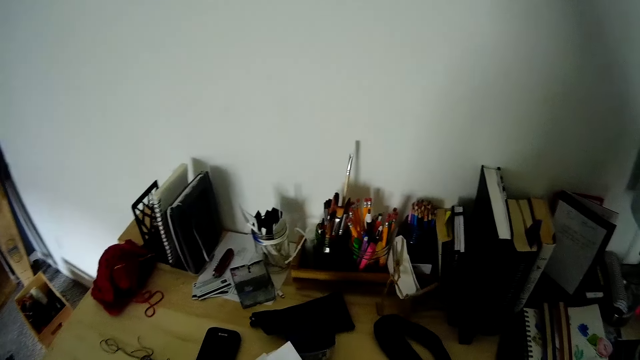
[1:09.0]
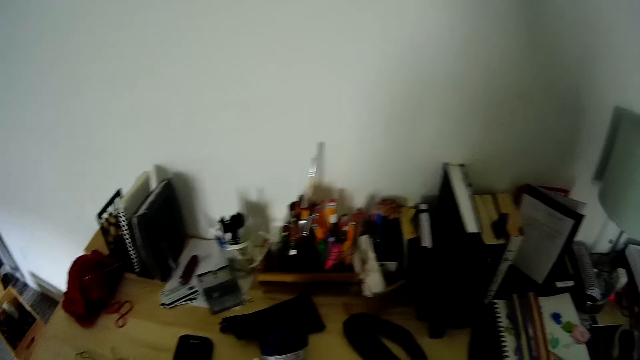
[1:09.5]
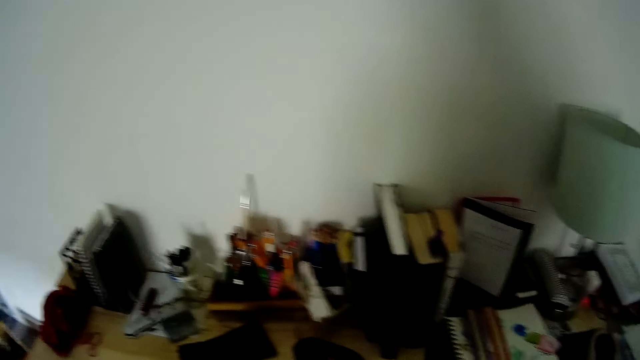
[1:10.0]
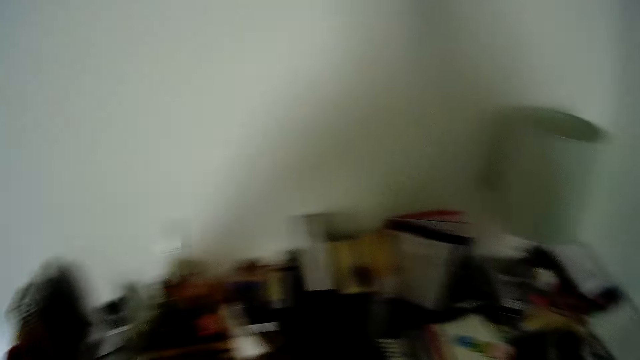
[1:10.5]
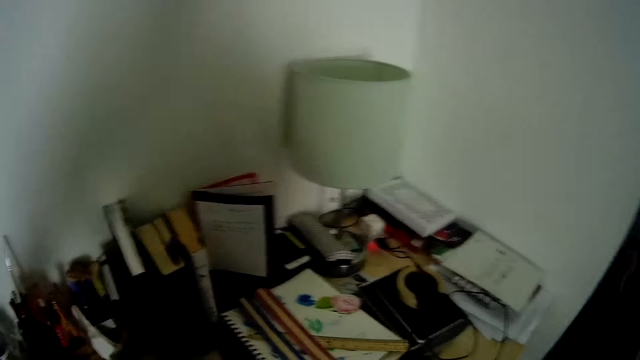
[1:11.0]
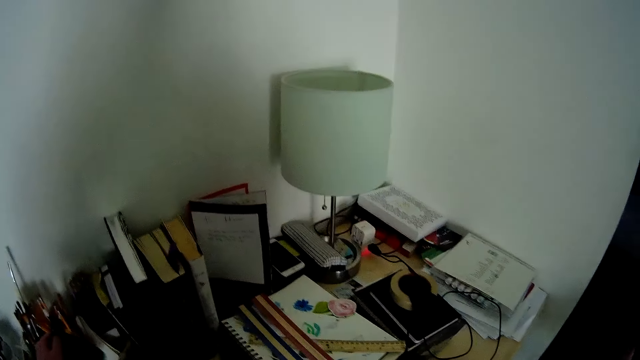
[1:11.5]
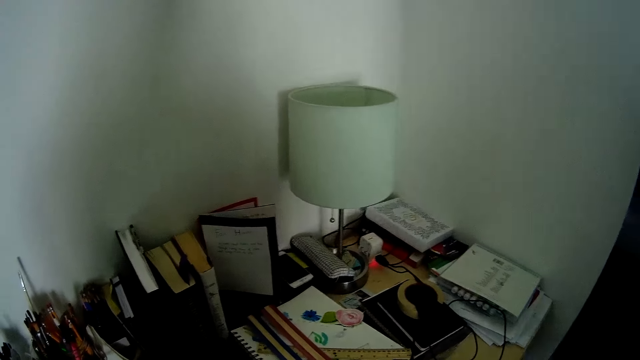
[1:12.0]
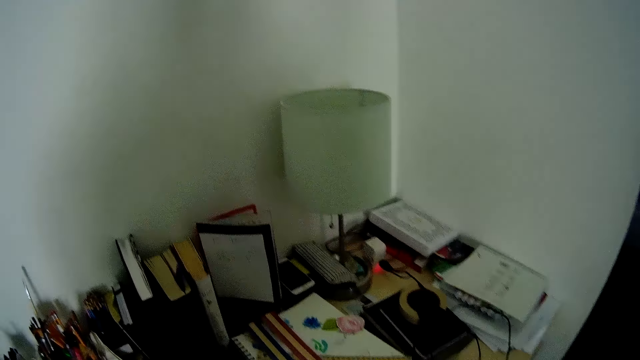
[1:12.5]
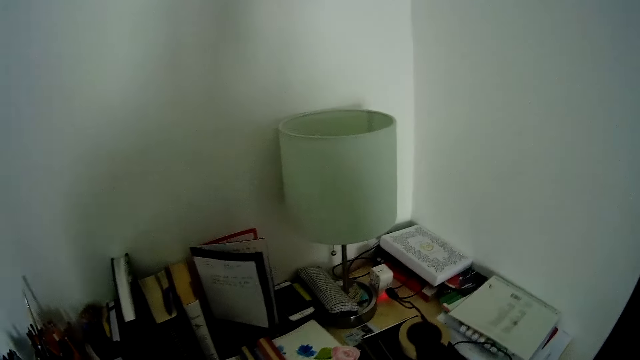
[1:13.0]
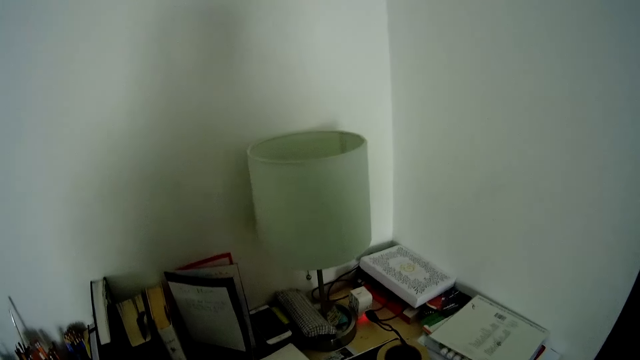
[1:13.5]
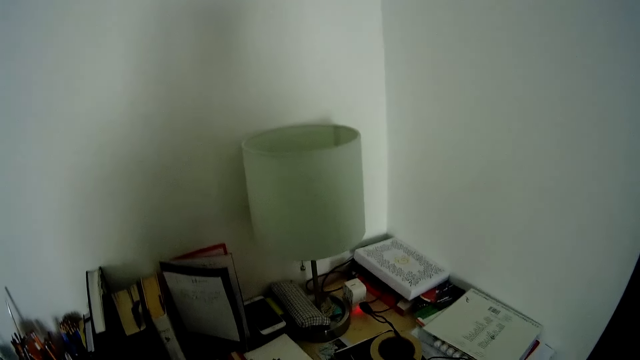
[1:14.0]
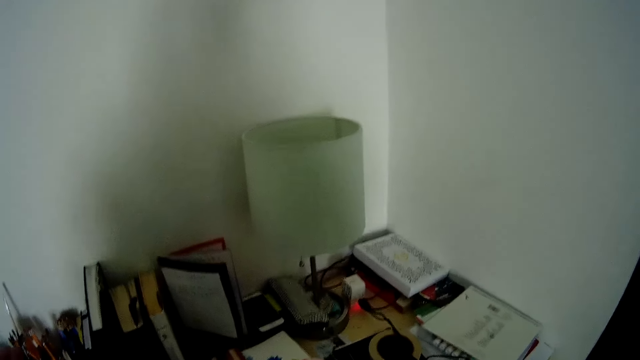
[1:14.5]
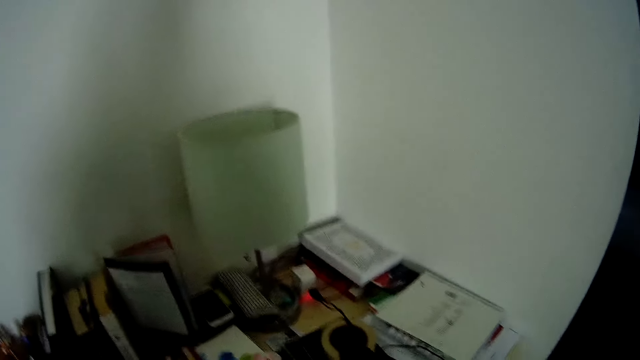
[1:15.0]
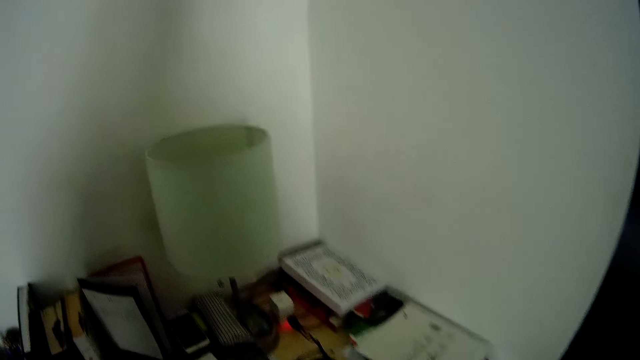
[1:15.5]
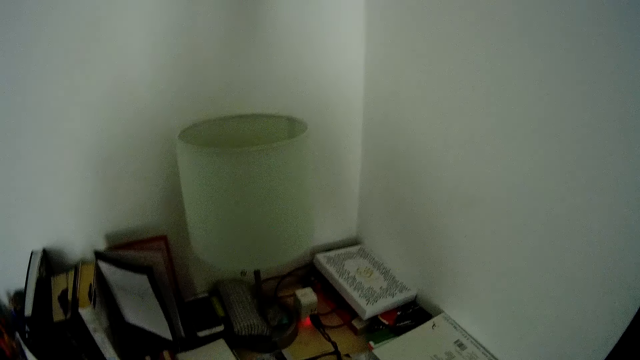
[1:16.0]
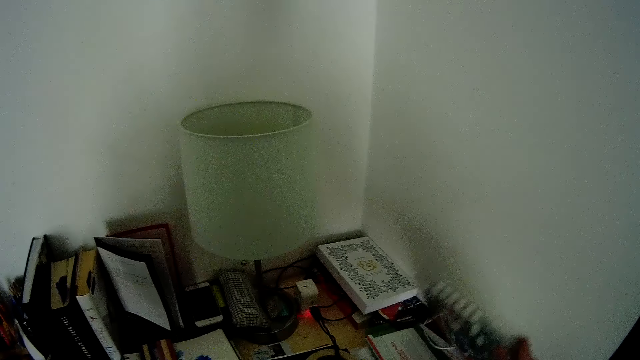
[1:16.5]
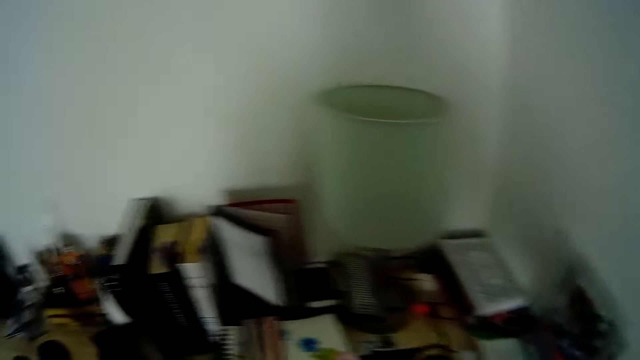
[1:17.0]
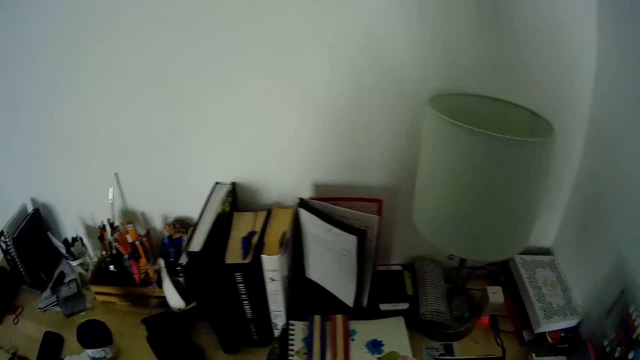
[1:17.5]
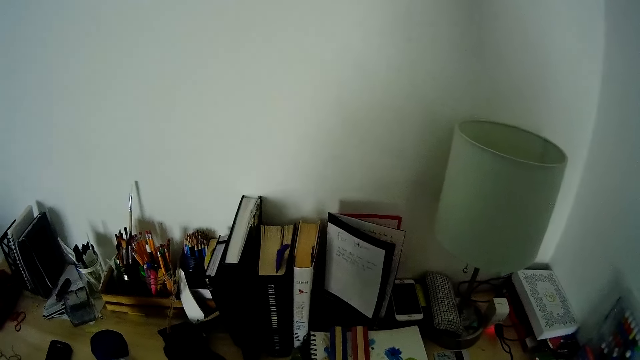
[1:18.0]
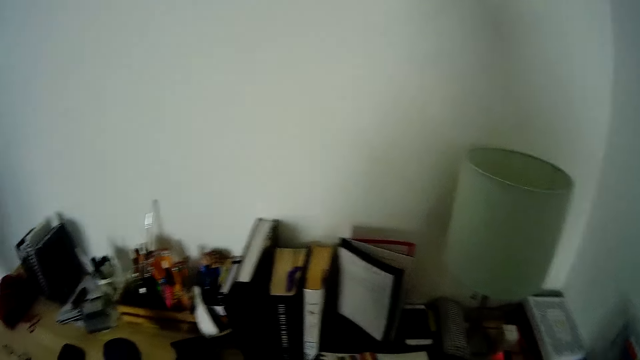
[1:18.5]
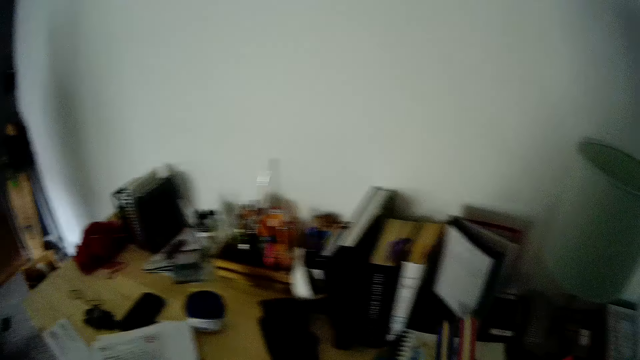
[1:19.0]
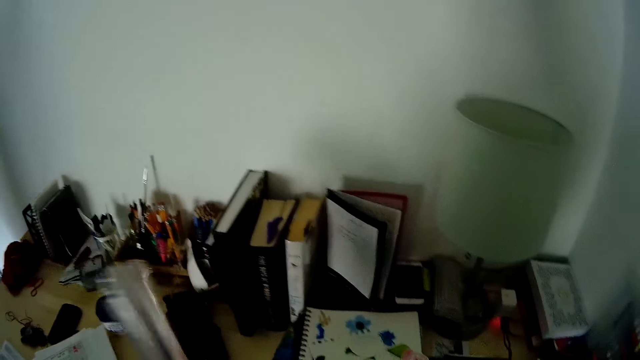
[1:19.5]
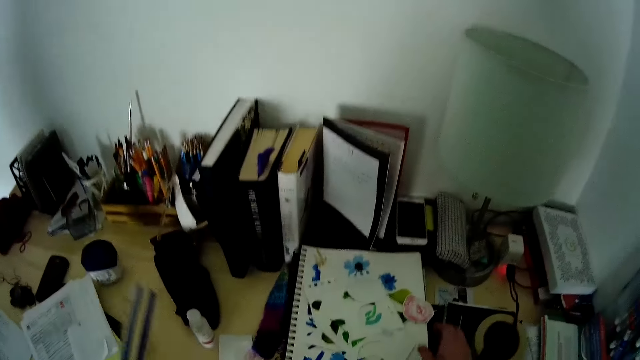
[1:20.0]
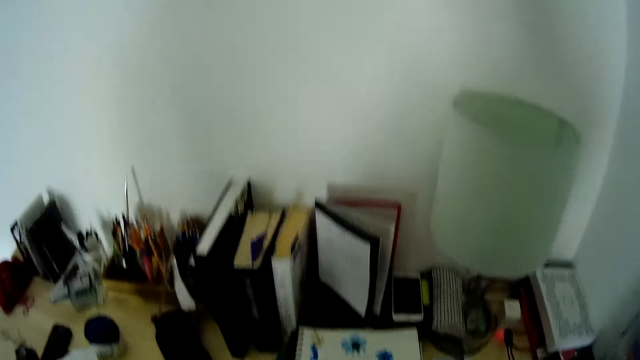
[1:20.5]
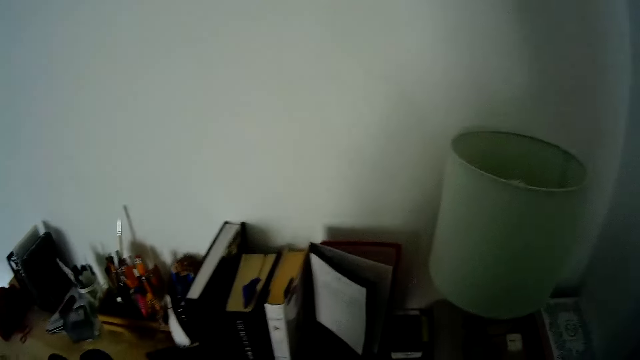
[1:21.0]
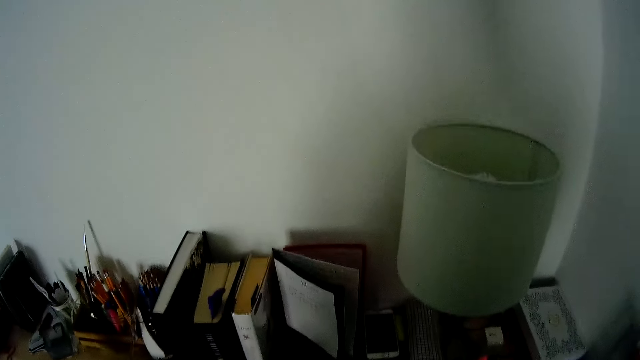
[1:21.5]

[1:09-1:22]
The camera wearer looks around the table. She talks to a man. The man talks to the camera wearer. The camera wearer opens a pen set on the table with her right hand. She picks up some stationery from the table with her left hand.

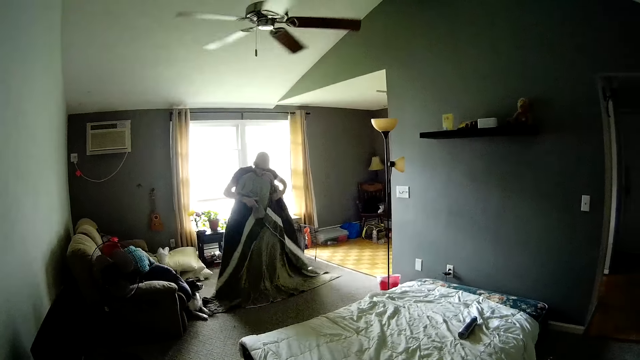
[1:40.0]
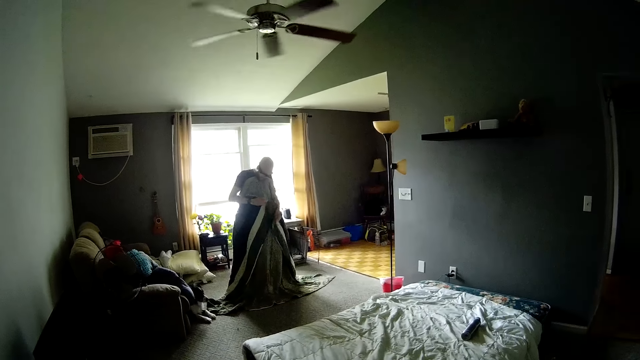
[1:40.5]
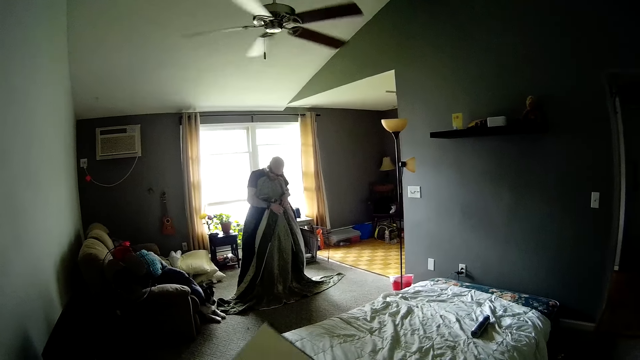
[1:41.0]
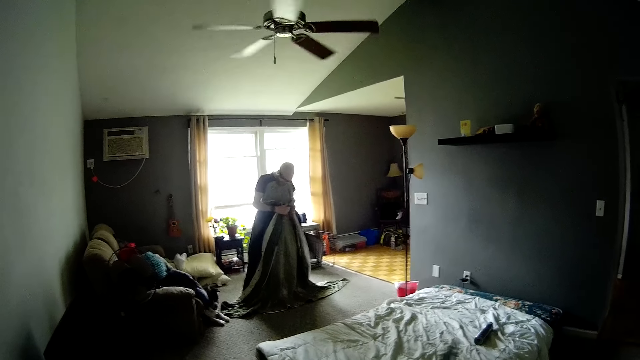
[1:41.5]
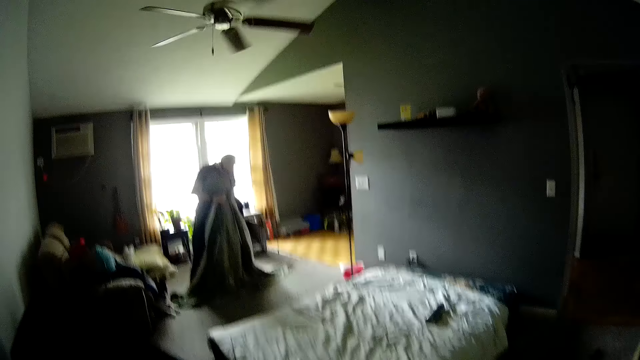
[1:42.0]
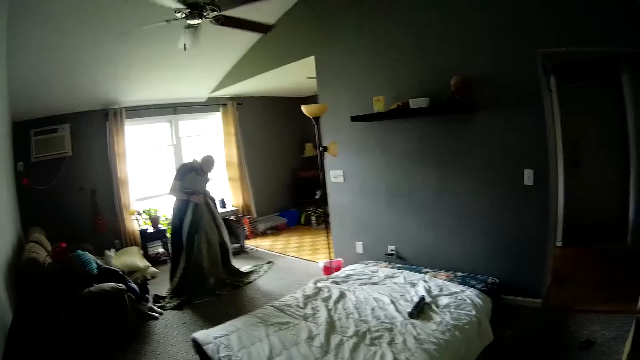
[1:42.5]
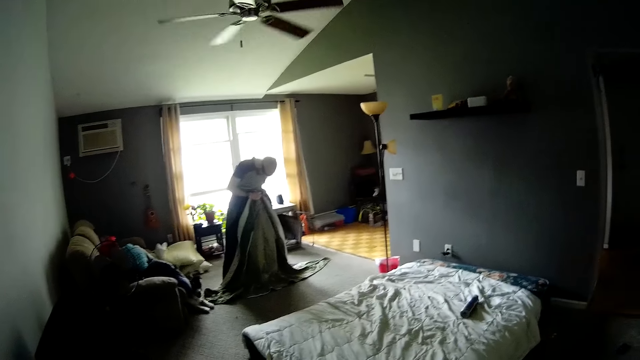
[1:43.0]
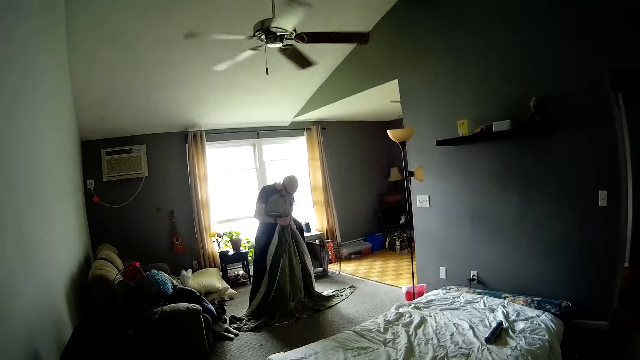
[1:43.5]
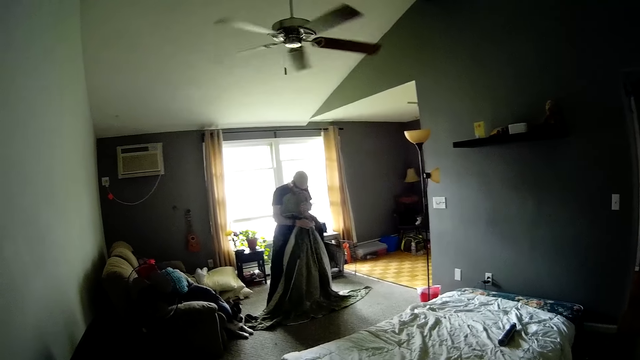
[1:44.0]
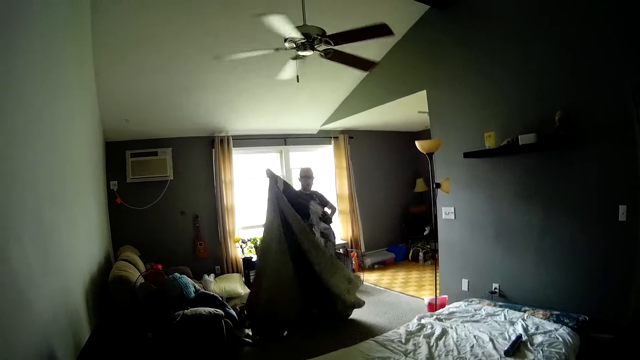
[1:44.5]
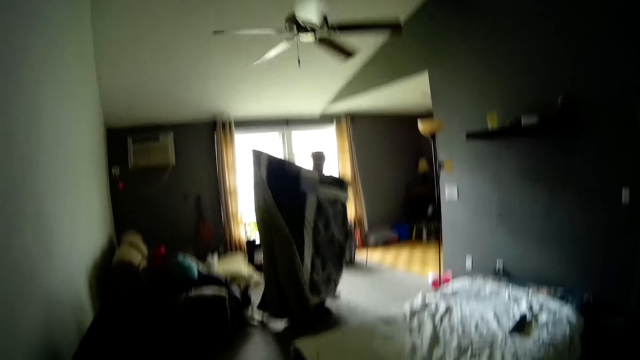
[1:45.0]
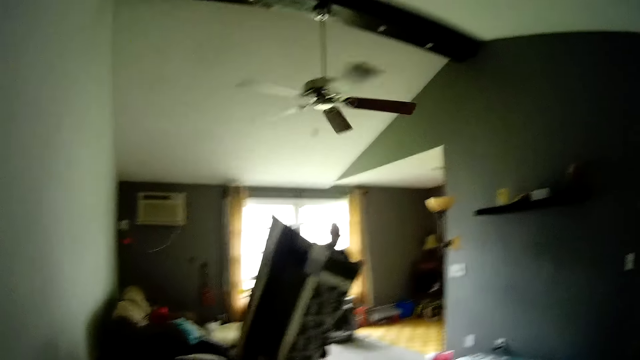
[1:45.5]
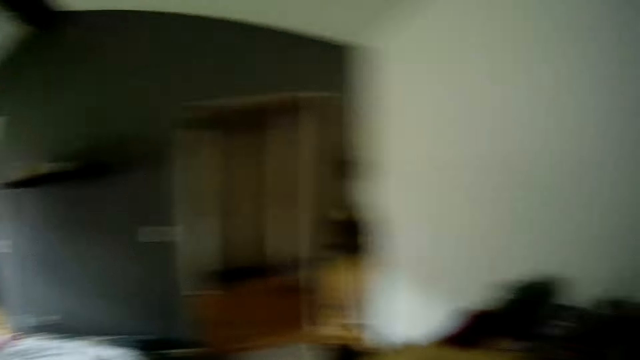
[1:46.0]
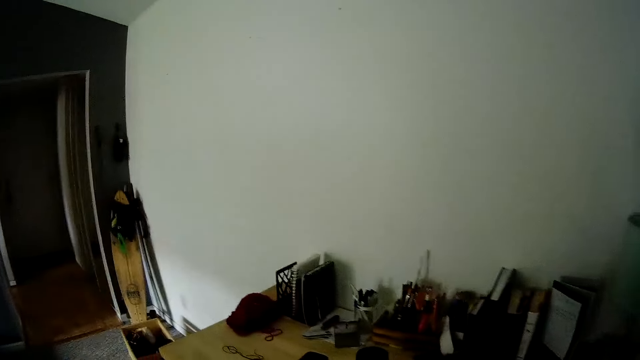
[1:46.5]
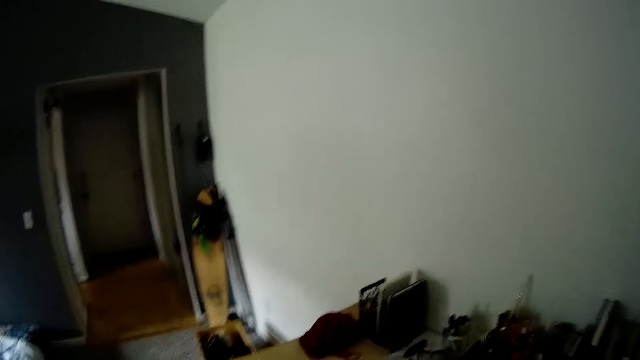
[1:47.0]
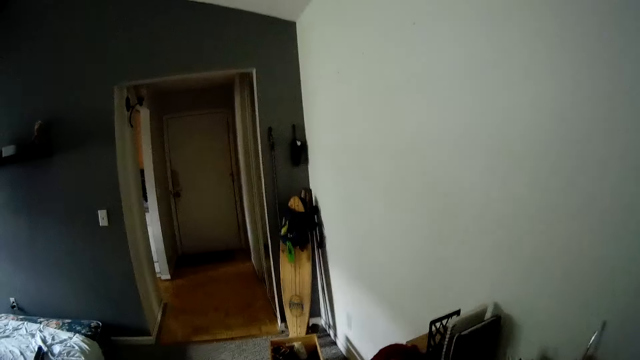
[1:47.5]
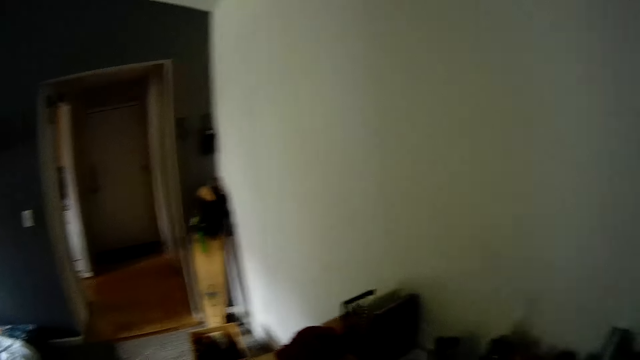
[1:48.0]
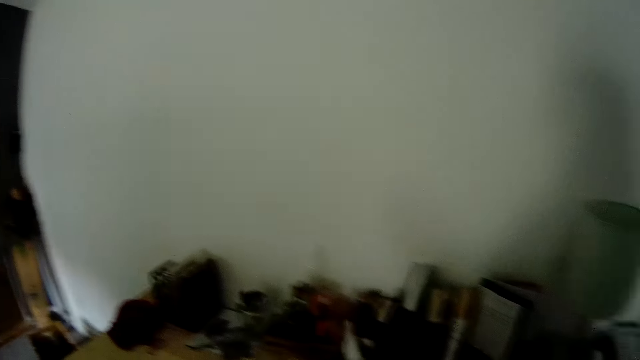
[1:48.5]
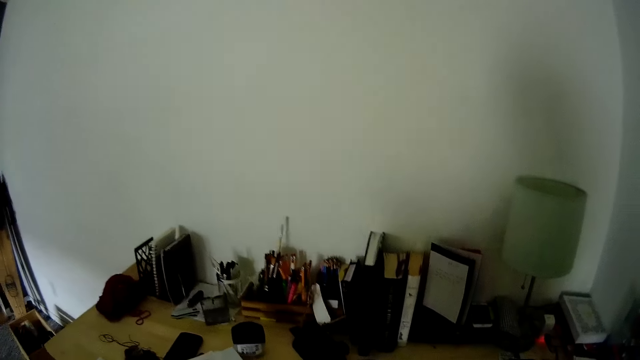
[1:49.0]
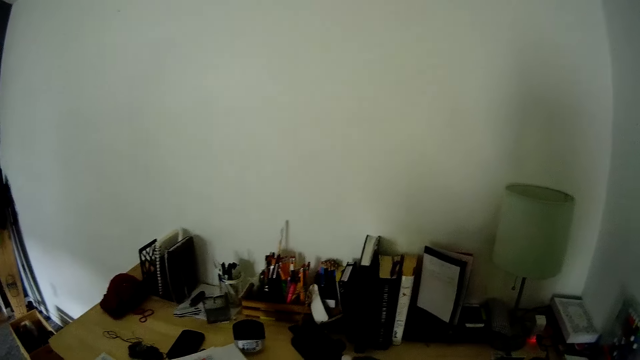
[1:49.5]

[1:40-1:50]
A man folds the bedspread. The man talks to the camera wearer. The camera wearer talks to the man.
